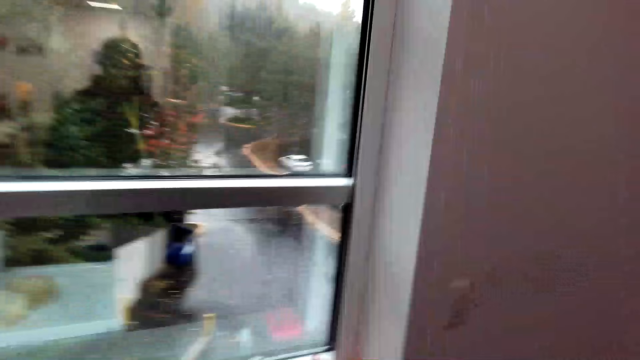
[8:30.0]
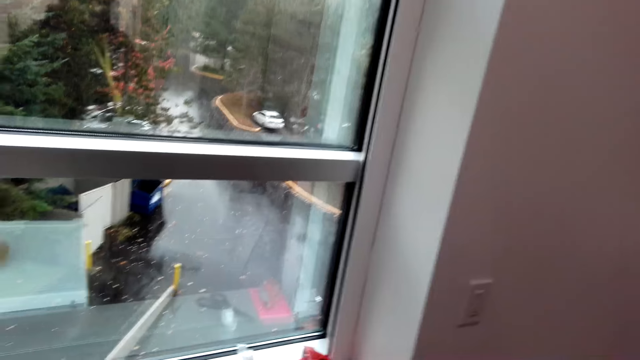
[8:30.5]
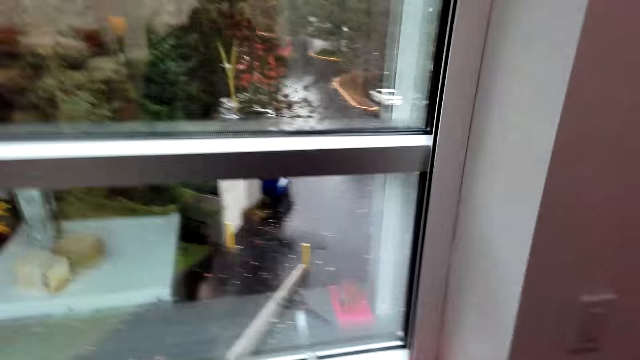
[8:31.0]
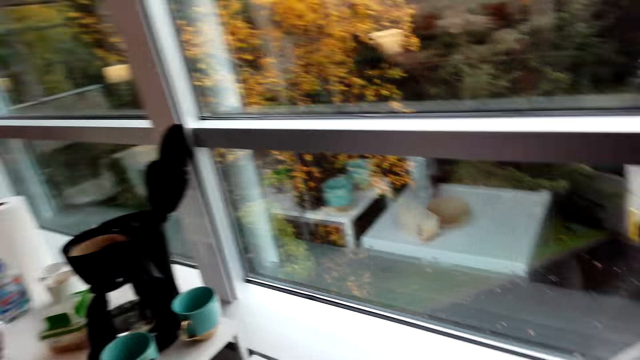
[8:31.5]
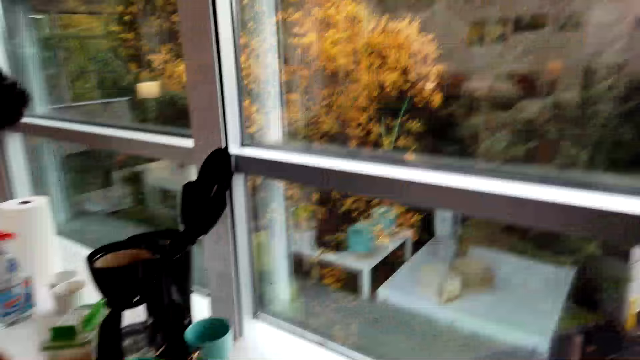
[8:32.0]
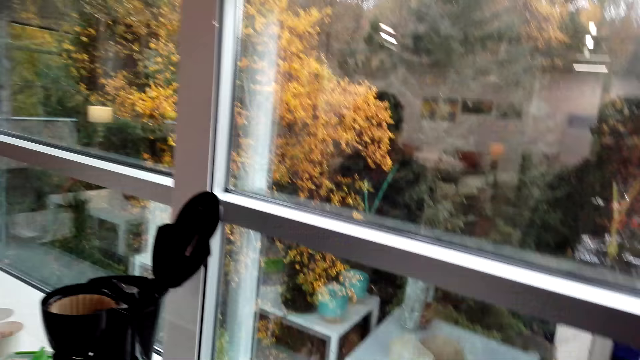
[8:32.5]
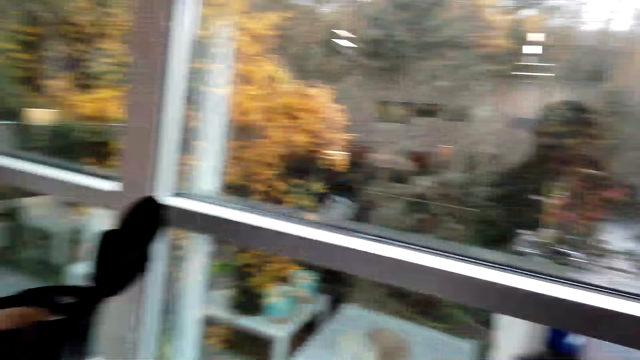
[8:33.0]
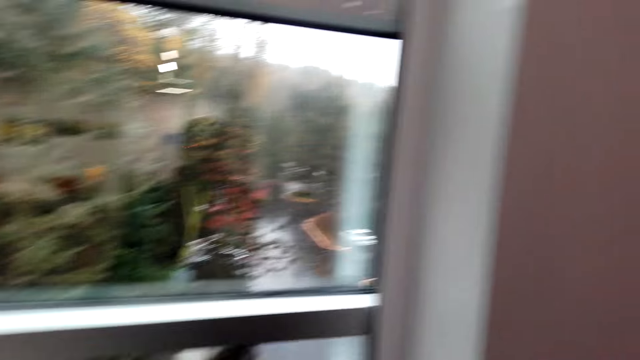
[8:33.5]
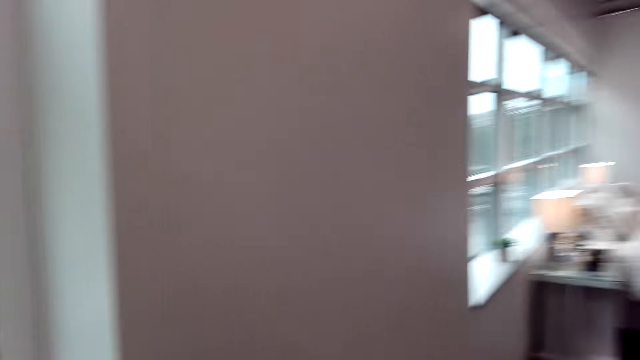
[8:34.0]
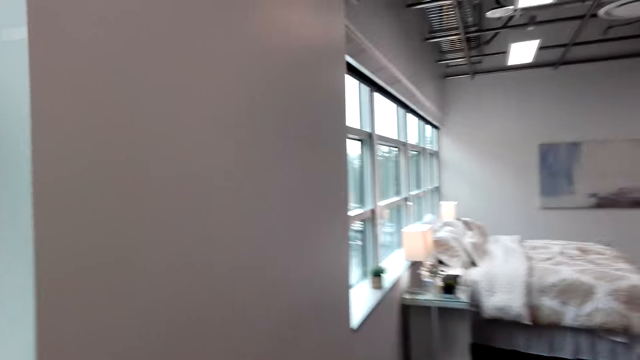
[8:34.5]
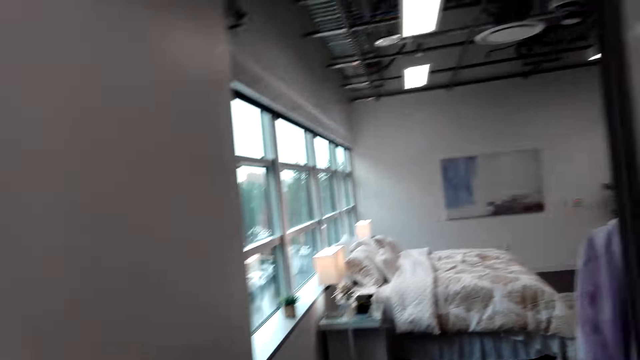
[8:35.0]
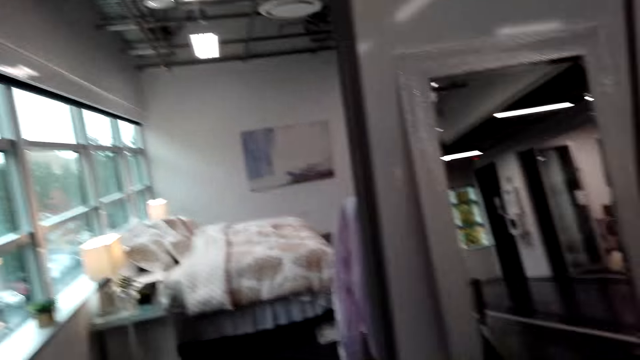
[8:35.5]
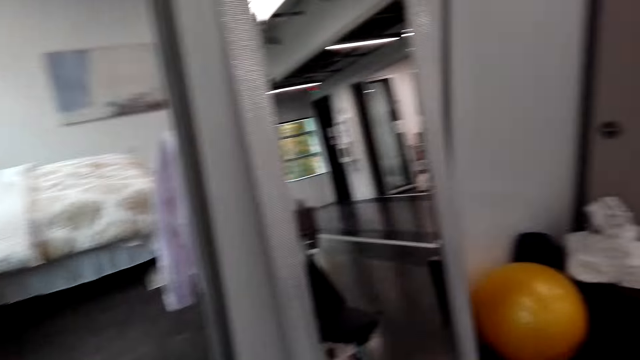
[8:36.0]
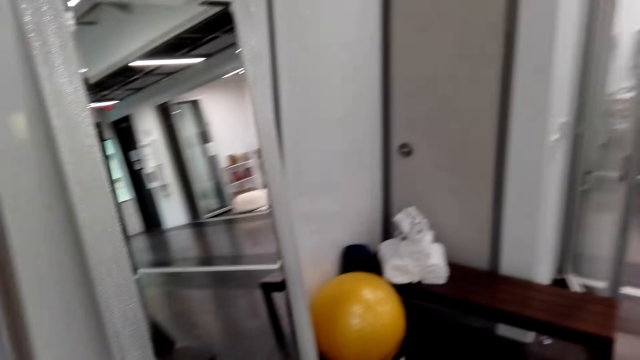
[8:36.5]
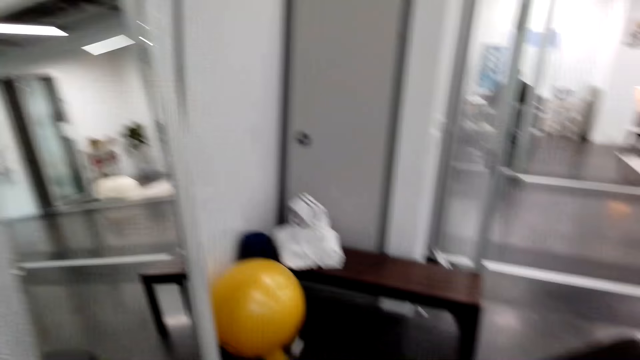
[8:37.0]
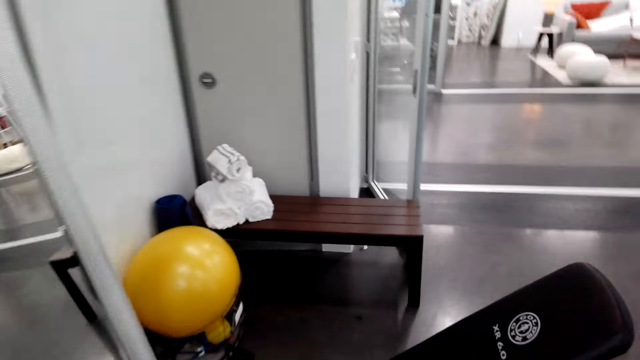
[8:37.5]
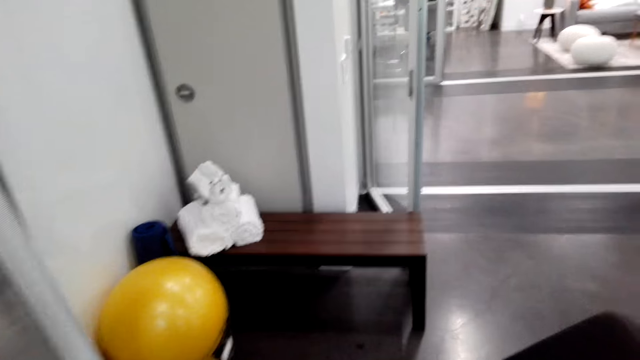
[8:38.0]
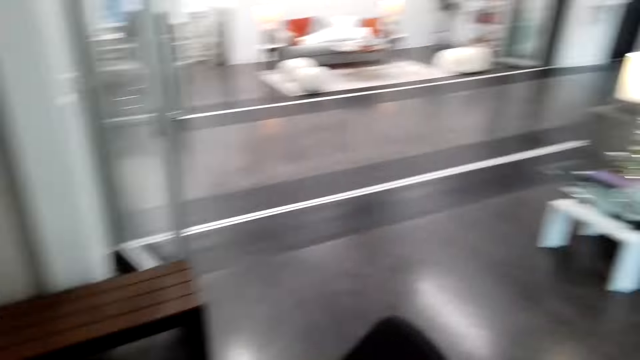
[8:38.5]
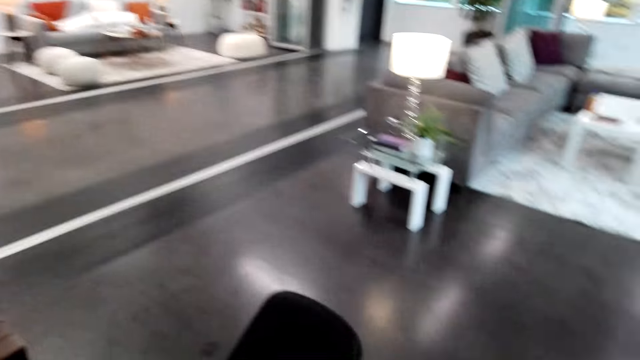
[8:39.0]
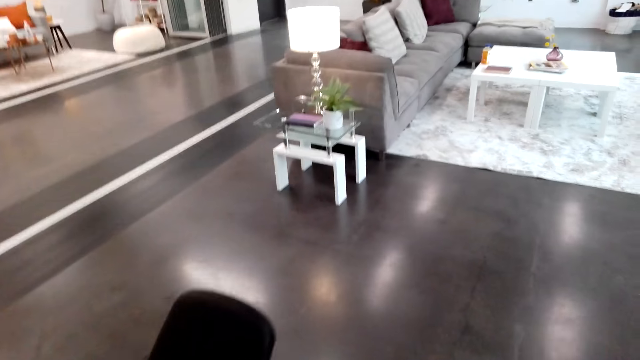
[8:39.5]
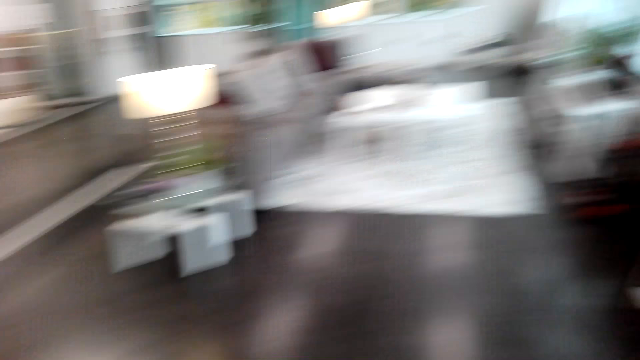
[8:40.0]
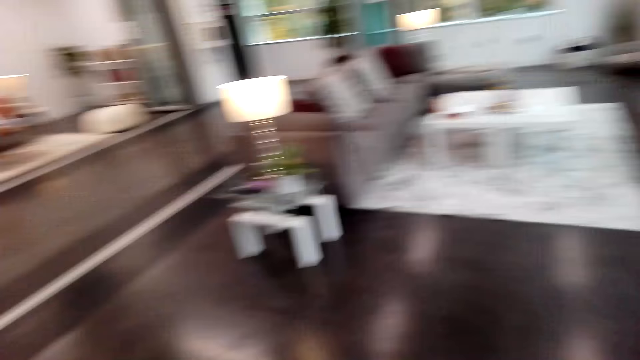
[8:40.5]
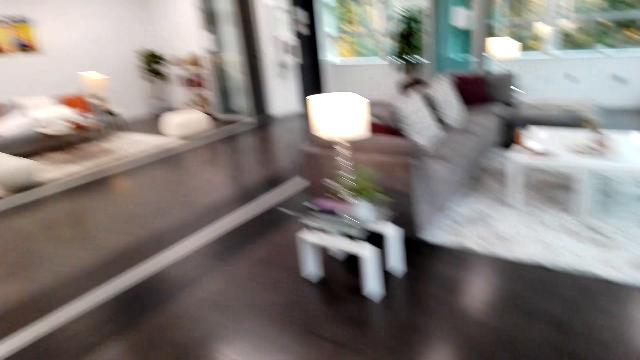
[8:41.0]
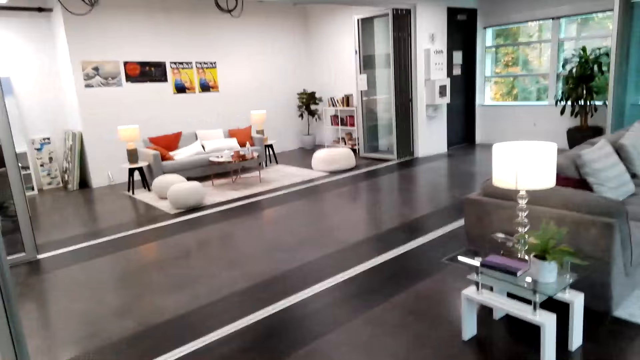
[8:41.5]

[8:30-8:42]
The camera wearer stares in the room.

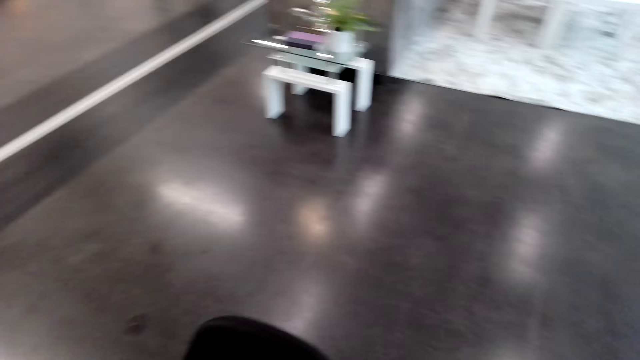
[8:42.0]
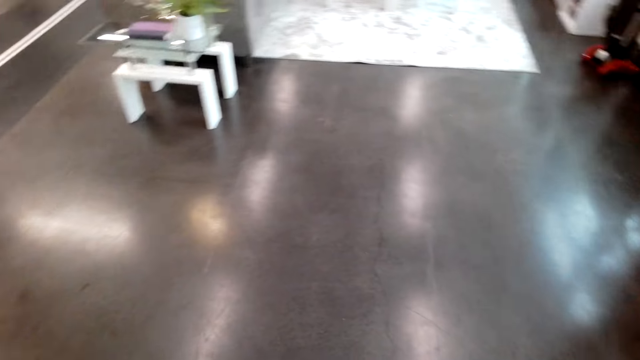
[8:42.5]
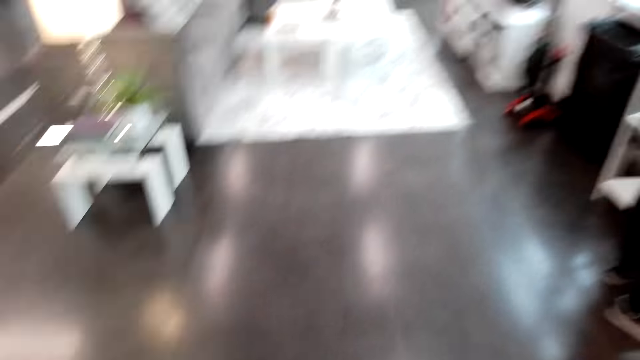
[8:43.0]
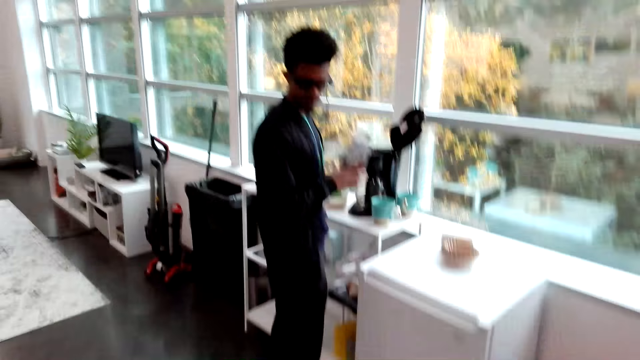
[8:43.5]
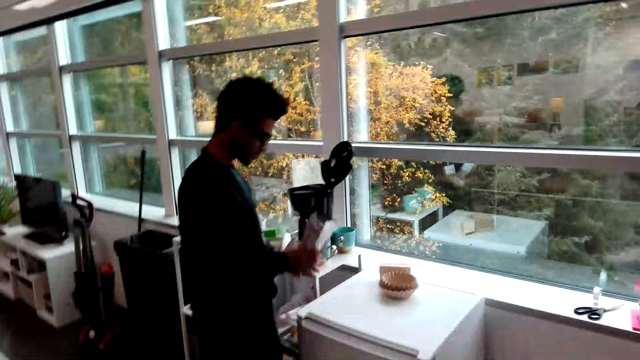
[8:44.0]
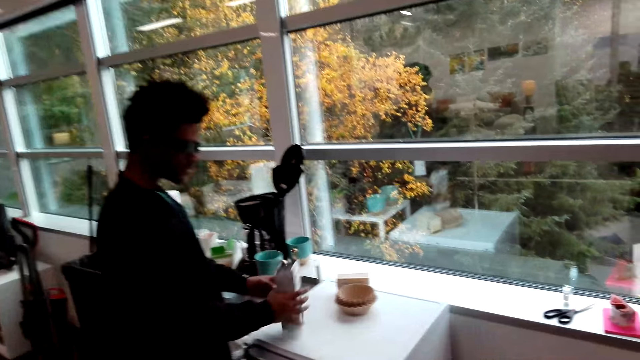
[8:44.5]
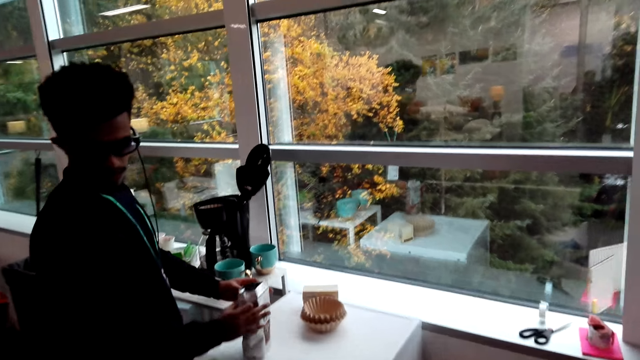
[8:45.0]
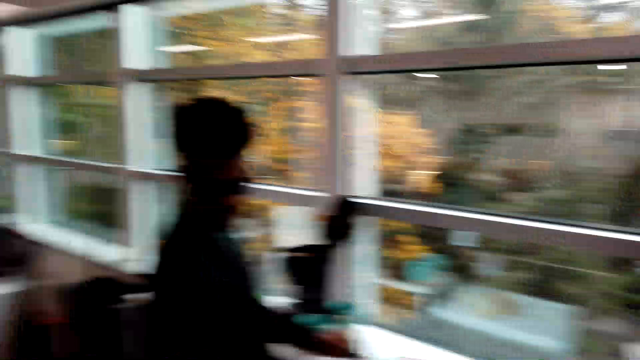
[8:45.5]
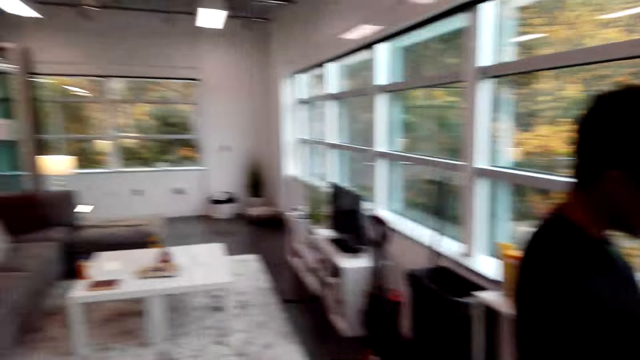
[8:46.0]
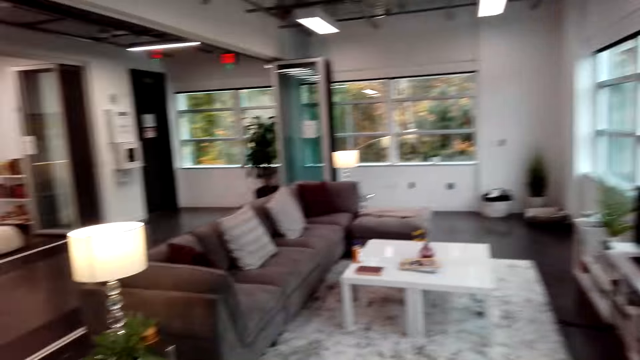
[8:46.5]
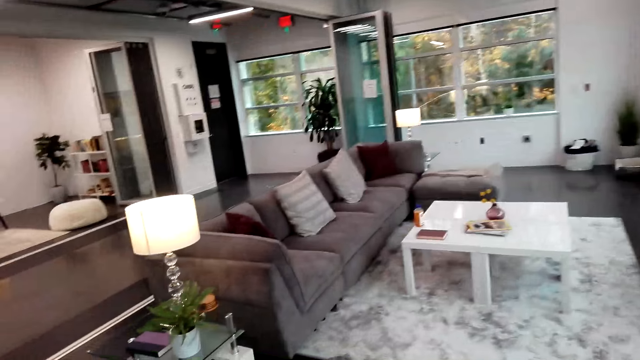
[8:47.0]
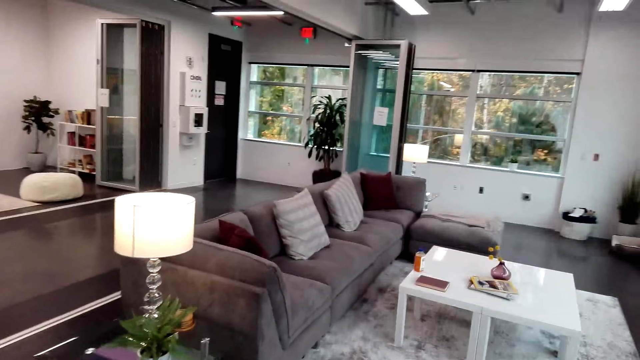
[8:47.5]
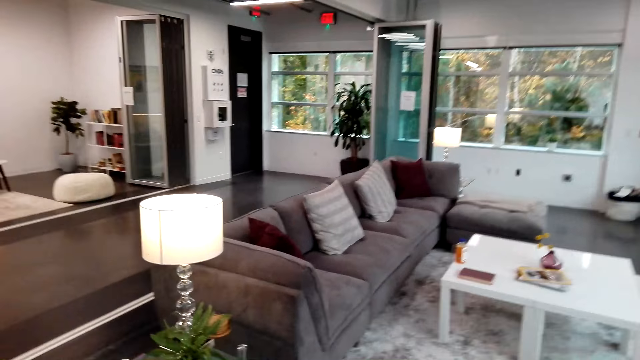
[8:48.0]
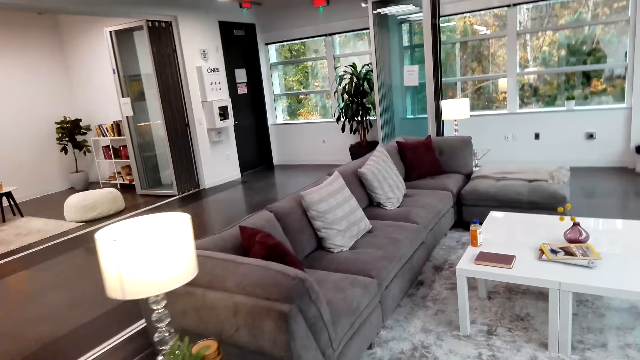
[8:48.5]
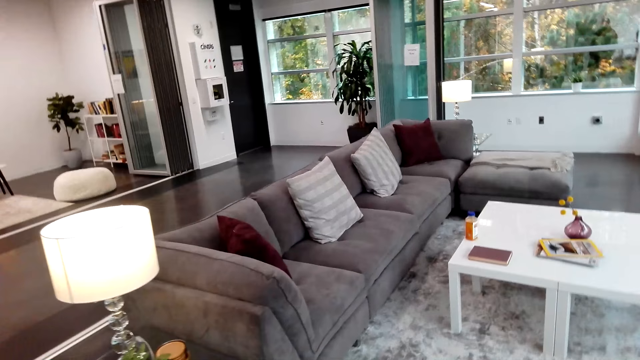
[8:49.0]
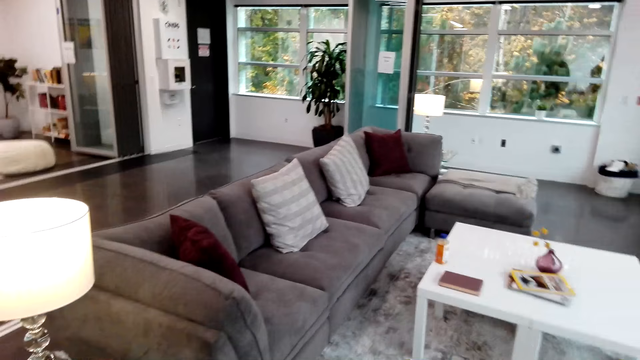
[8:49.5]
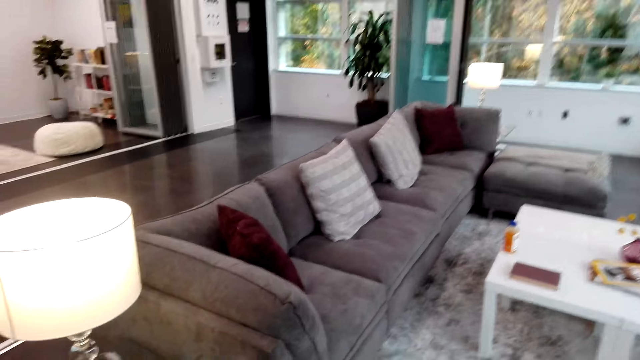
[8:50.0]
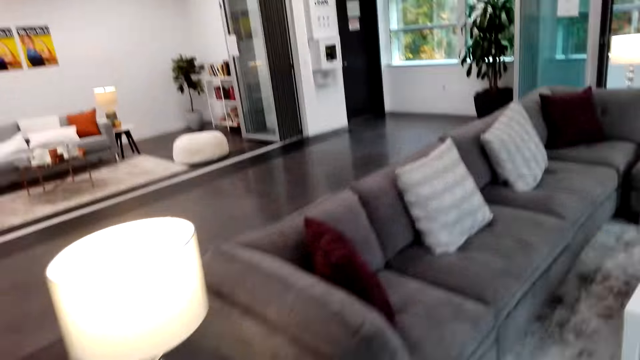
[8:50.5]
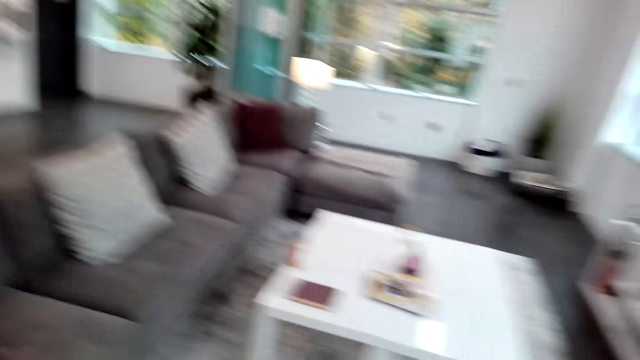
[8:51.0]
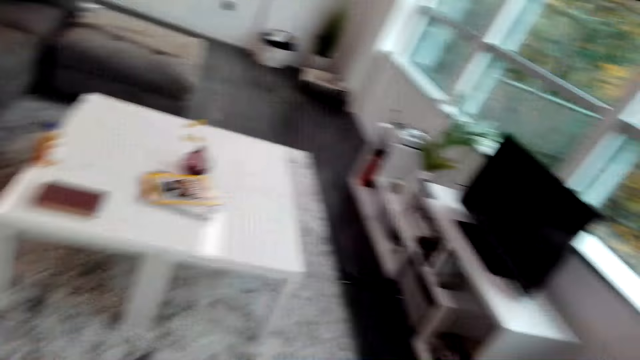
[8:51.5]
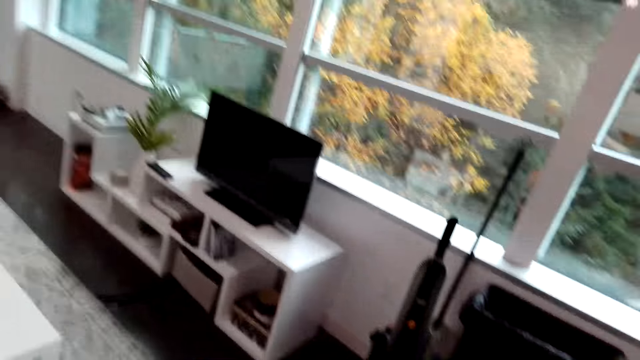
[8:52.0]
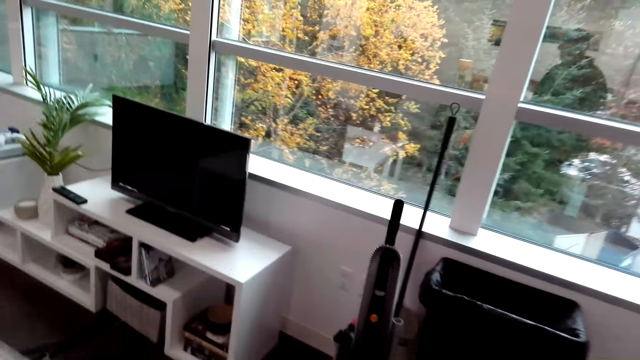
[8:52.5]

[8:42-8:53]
The camera wearer puts down a packet of product.
